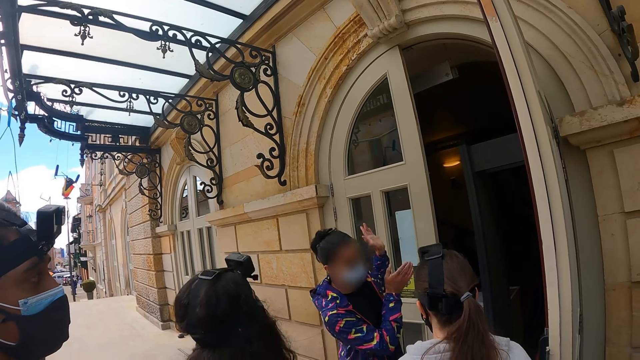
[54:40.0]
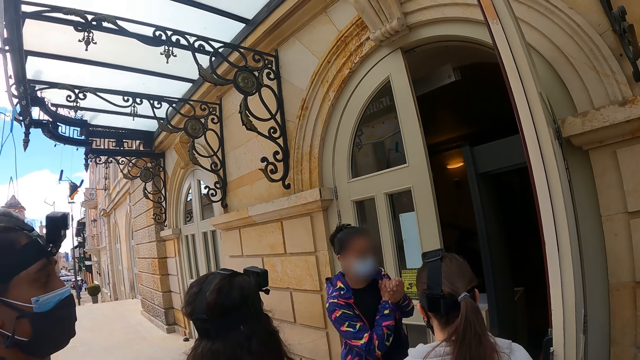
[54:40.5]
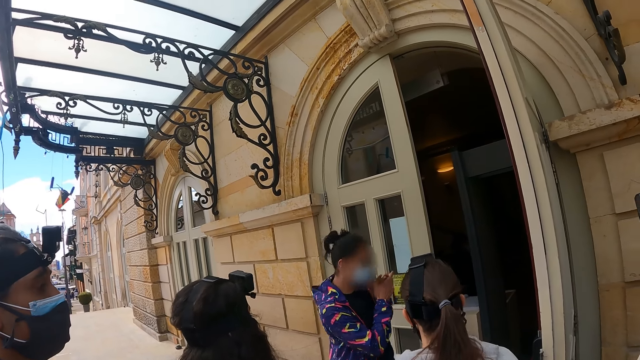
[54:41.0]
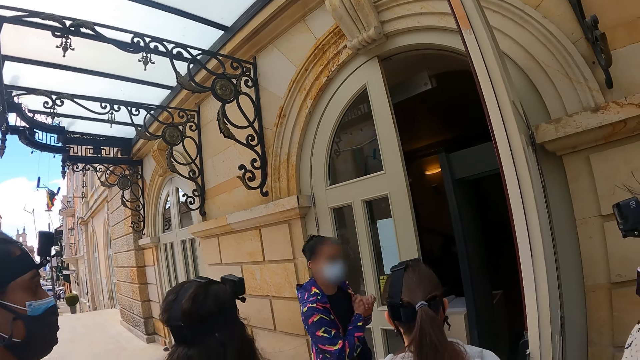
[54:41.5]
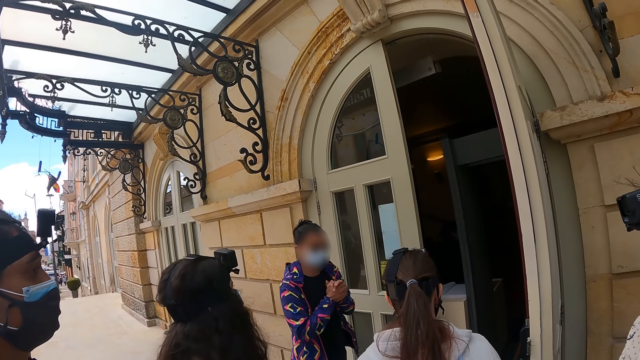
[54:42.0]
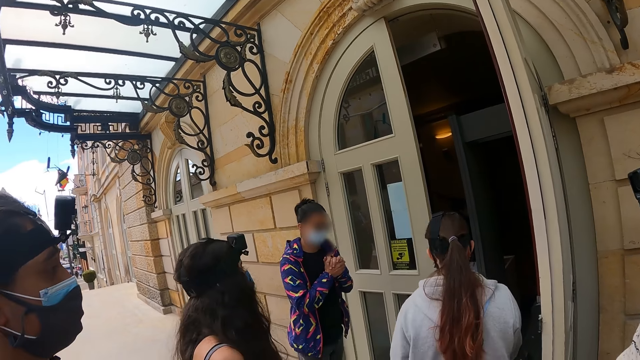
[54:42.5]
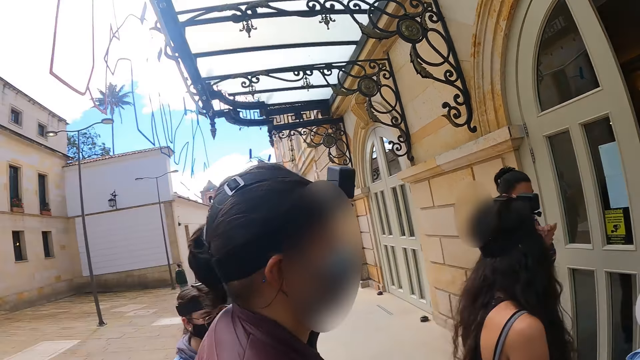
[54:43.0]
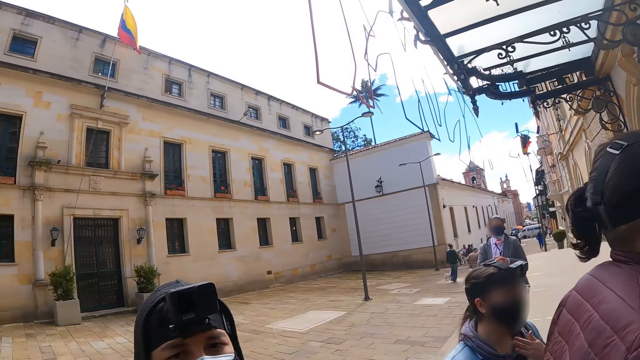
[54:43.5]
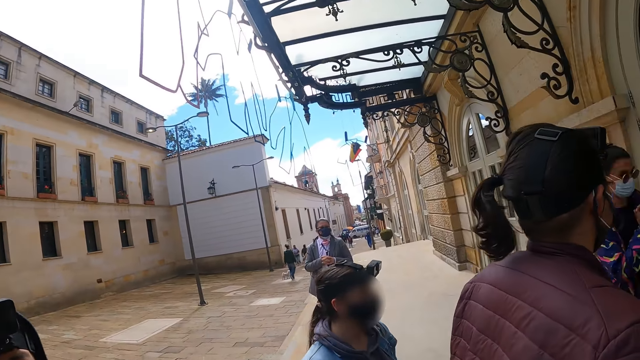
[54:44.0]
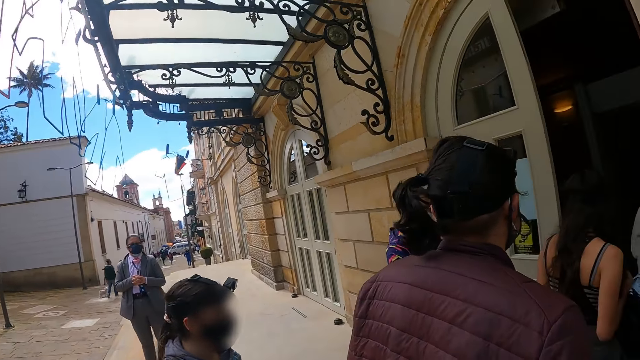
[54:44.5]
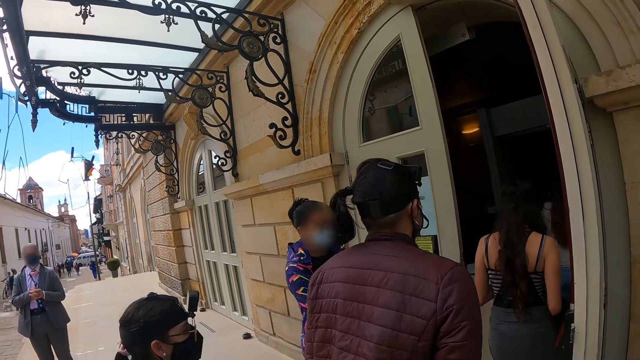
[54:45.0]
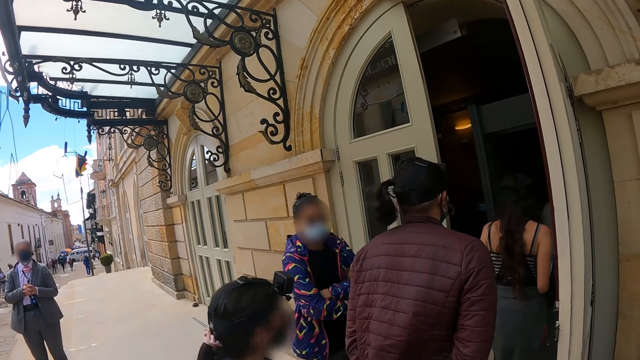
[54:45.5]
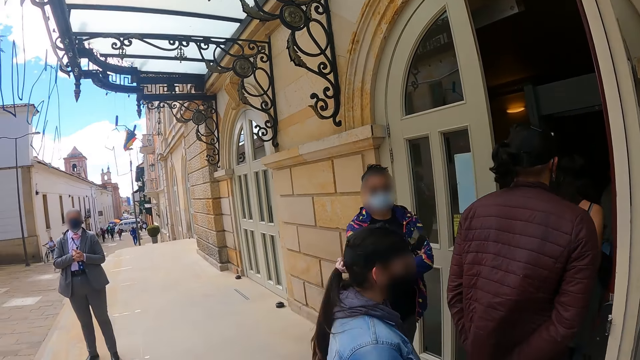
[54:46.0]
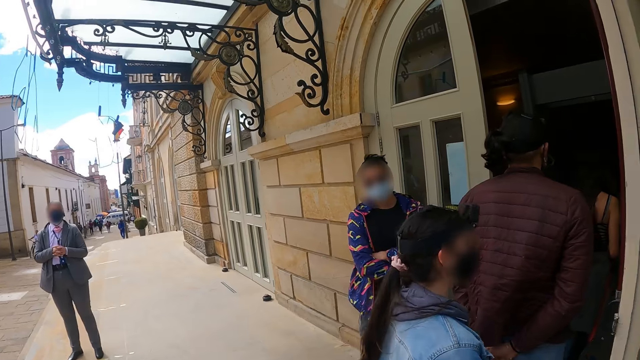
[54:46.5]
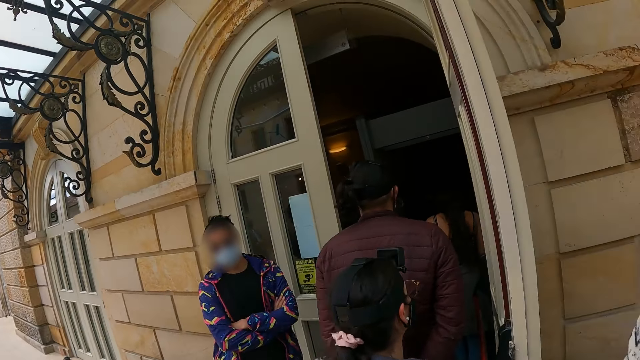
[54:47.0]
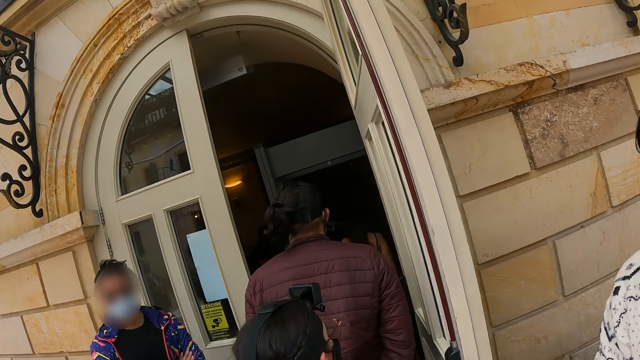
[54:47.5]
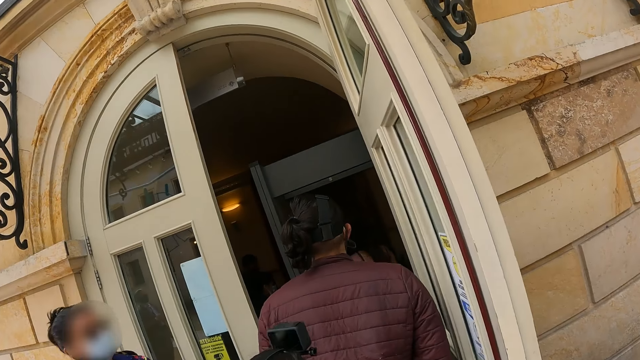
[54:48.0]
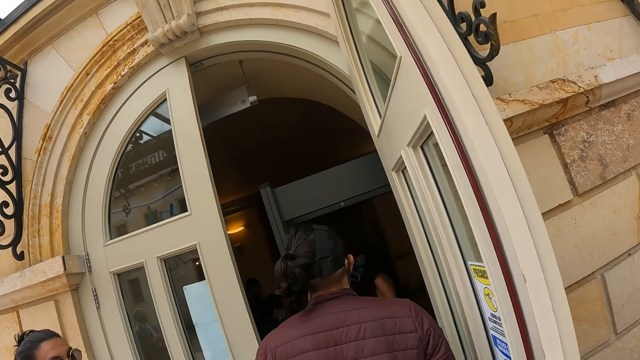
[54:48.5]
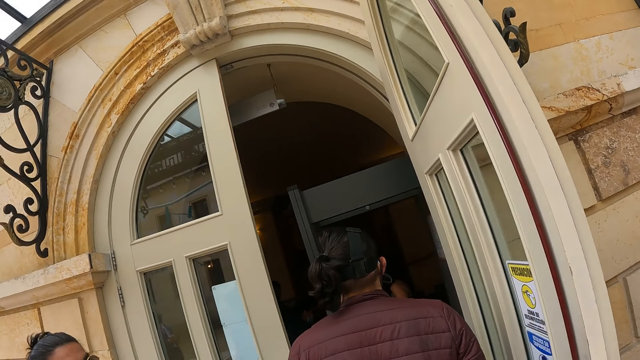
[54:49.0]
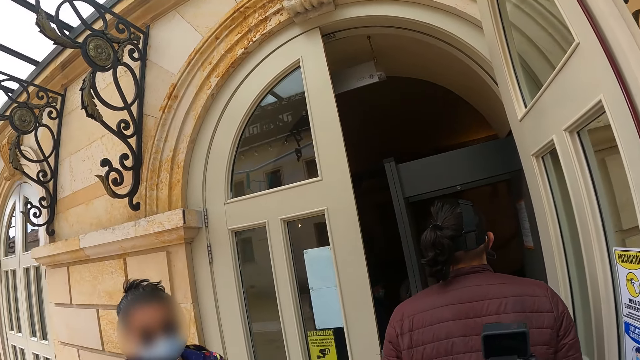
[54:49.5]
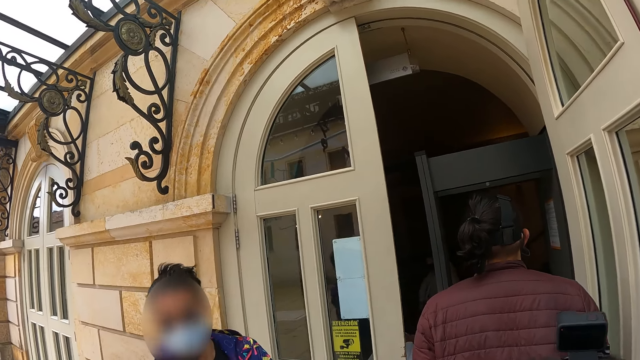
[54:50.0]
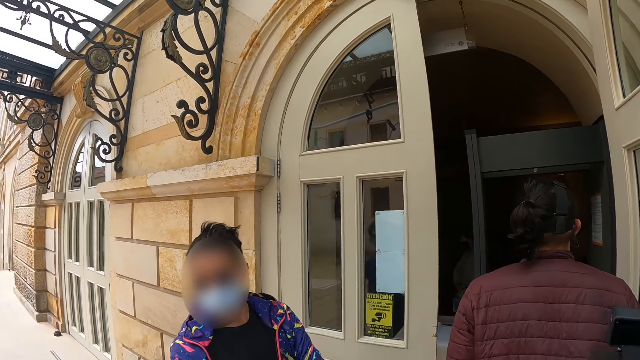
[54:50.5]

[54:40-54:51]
The camera wearer looks at a person.

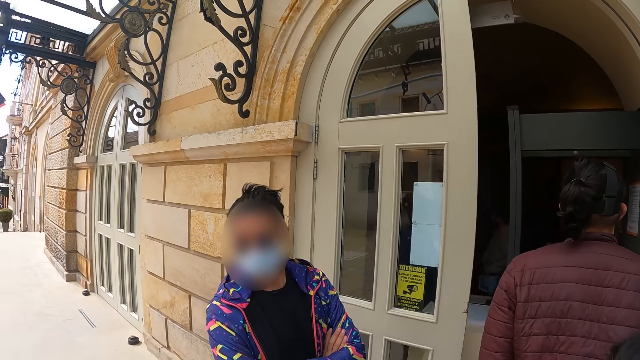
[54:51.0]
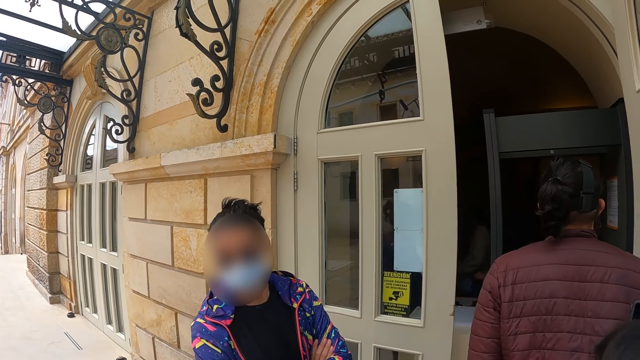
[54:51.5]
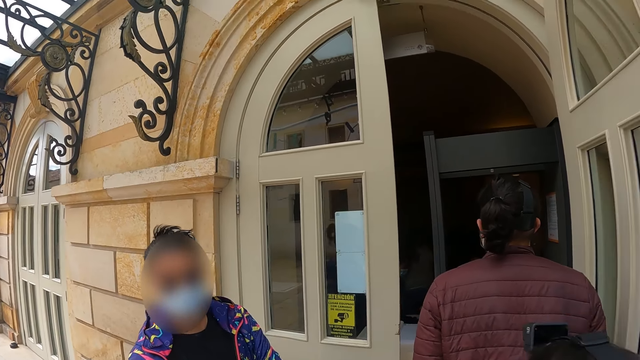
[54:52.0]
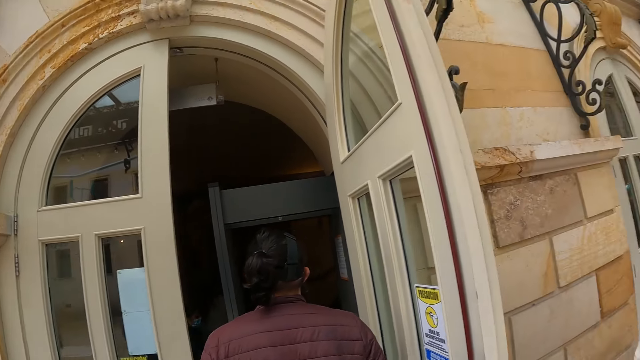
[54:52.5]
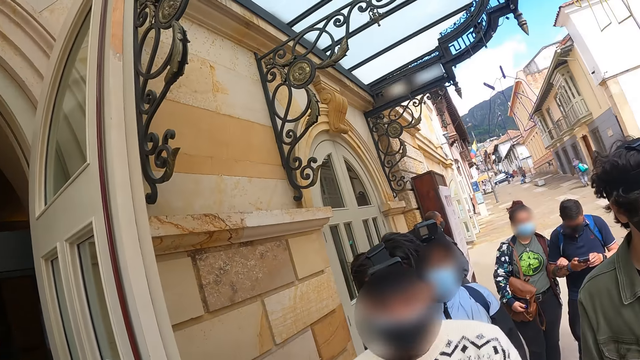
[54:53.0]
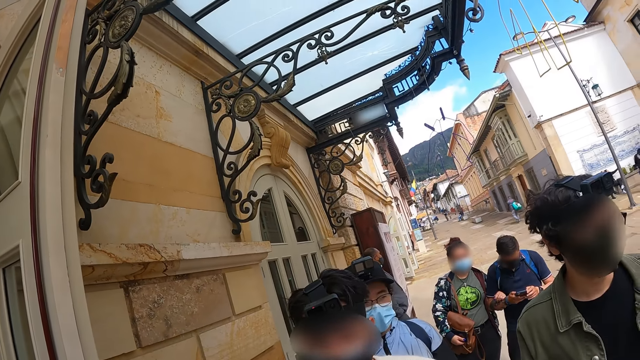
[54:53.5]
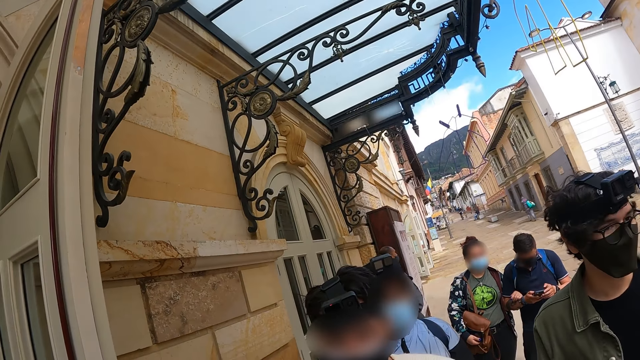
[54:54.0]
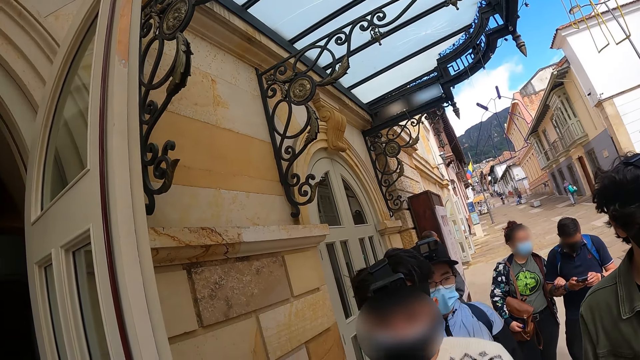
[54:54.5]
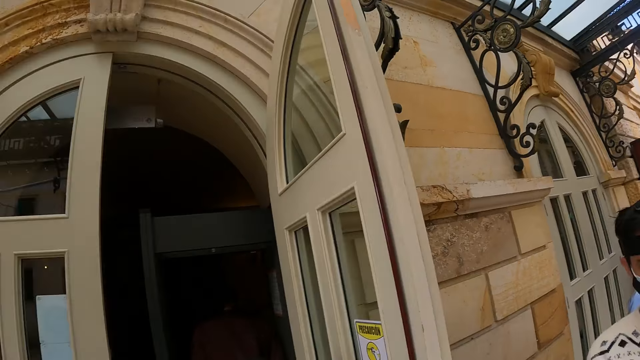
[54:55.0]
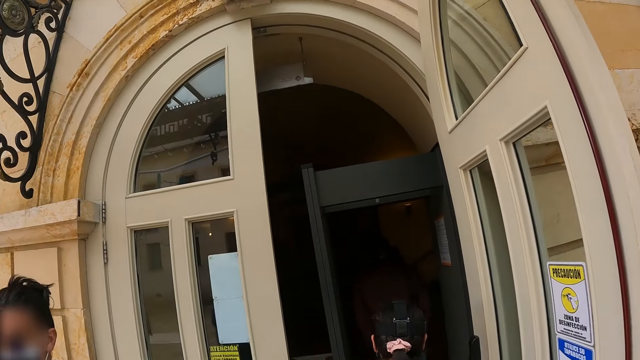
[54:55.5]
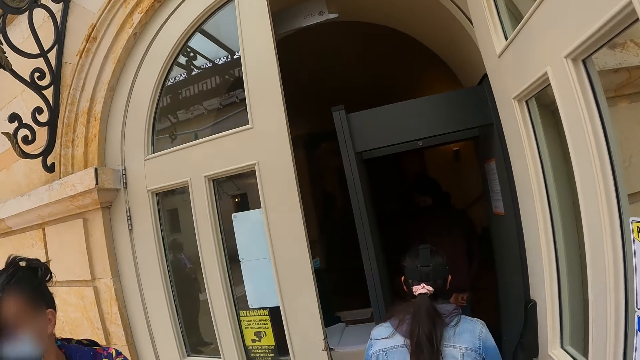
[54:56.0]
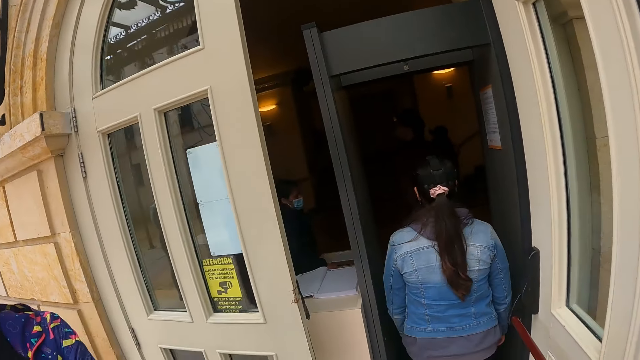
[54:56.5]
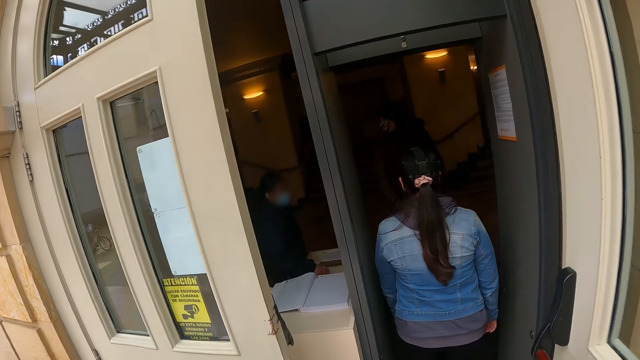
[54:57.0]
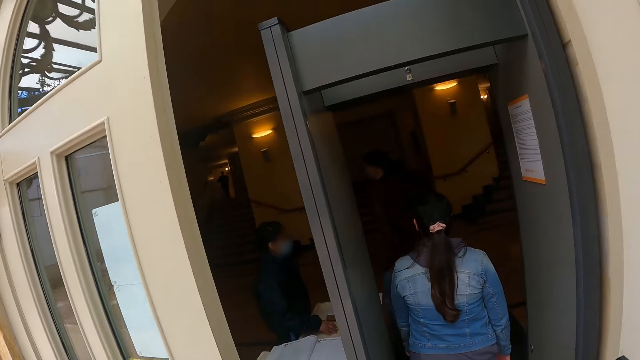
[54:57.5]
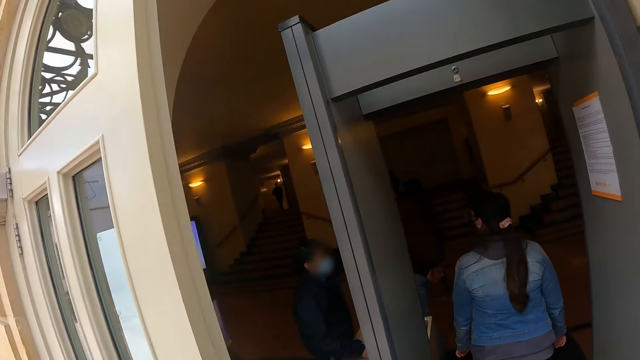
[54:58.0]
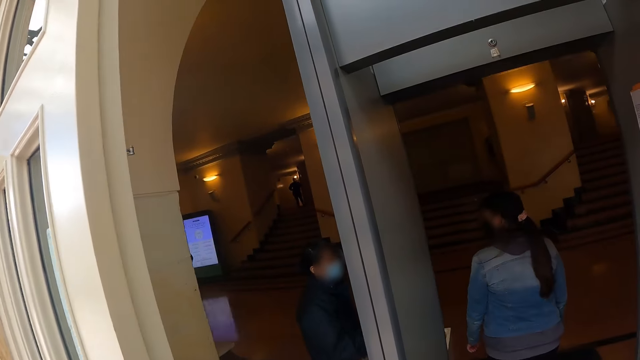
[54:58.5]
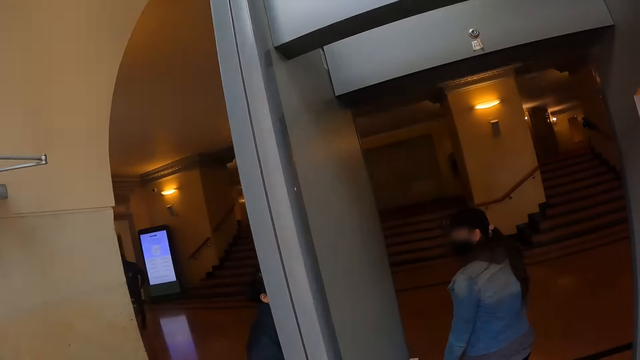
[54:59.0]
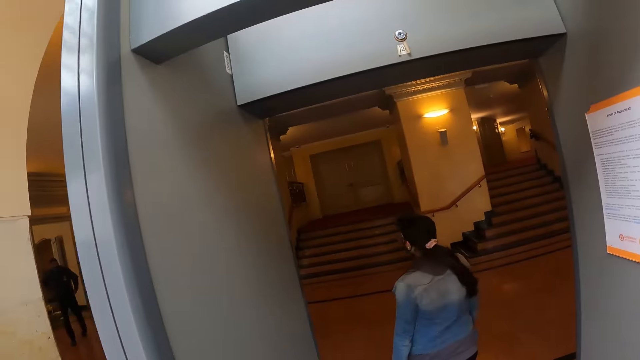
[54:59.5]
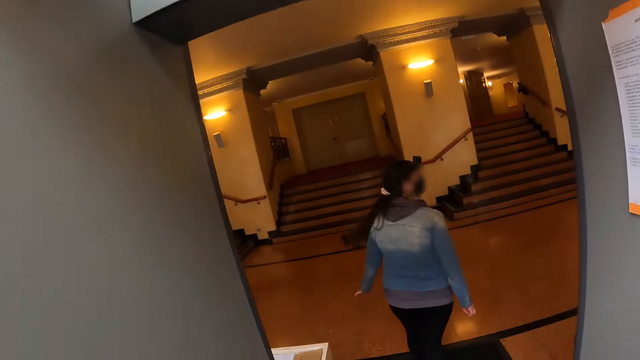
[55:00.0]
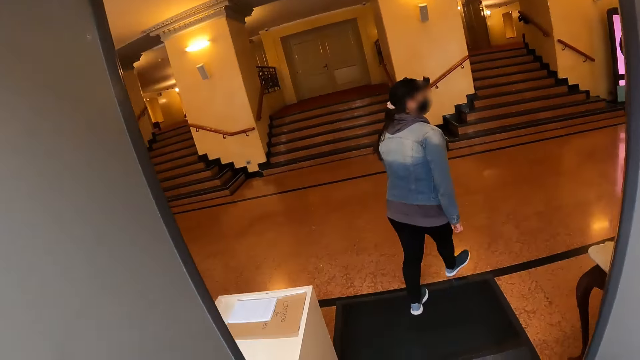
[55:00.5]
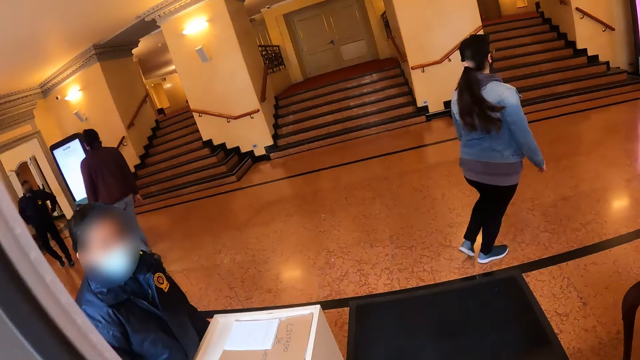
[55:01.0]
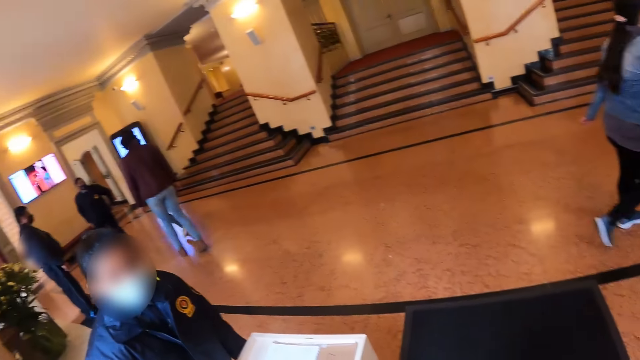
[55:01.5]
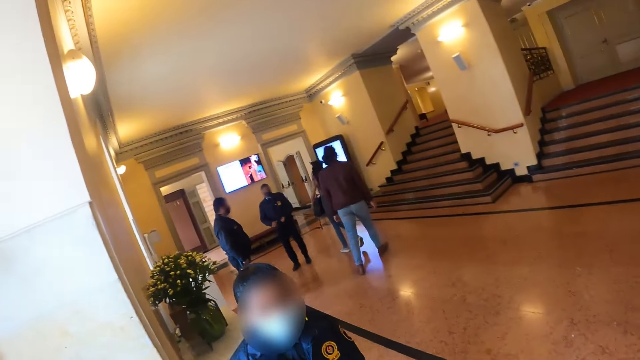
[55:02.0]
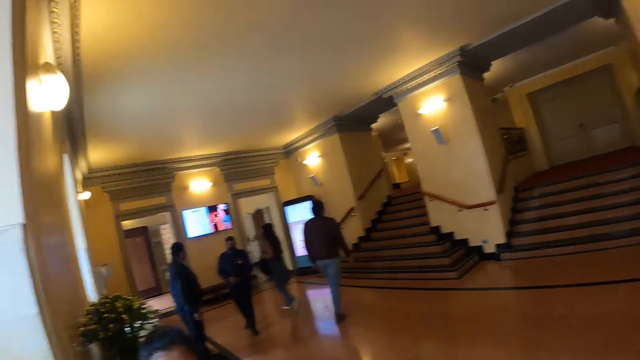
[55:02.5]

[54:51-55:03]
The camera wearer looks around. They enter the museum.
